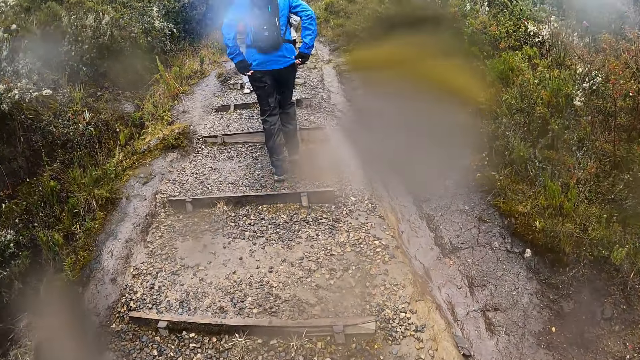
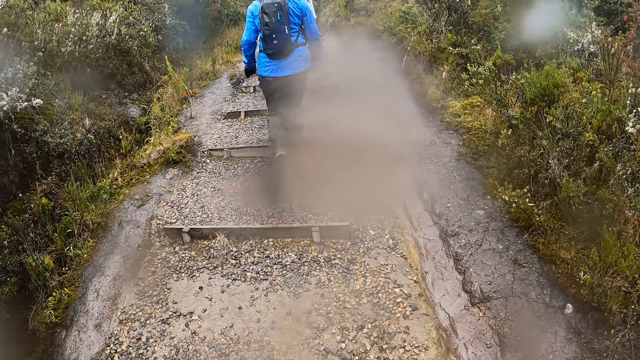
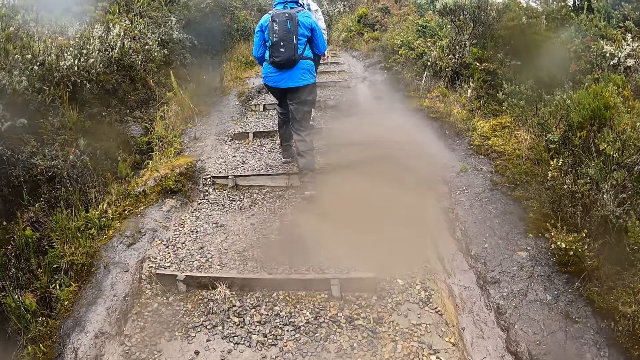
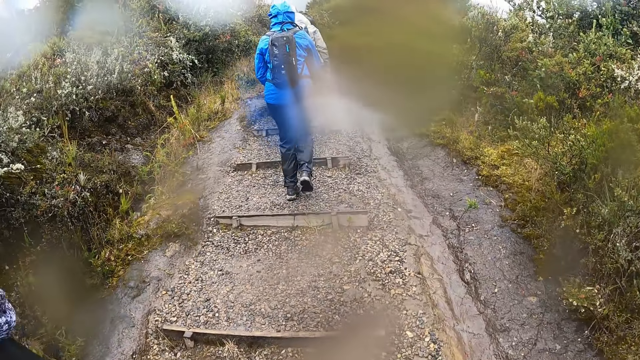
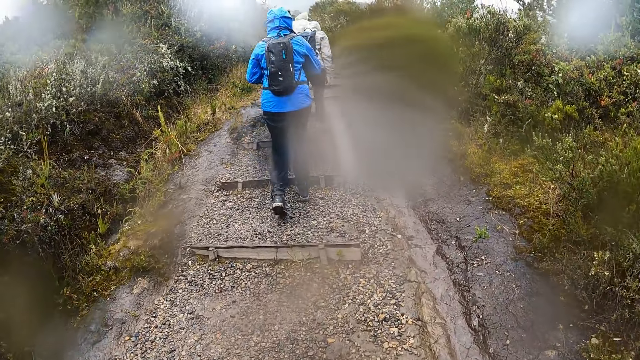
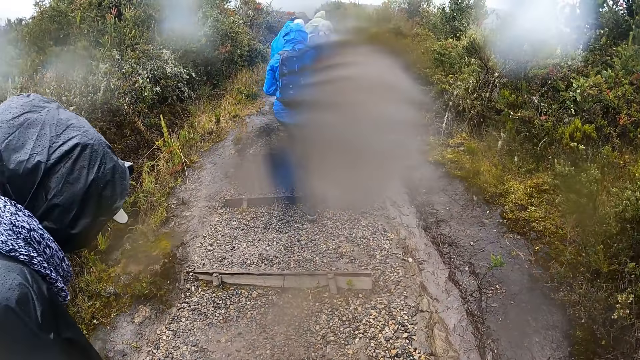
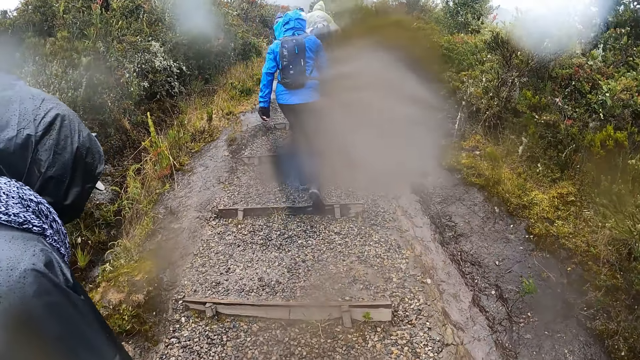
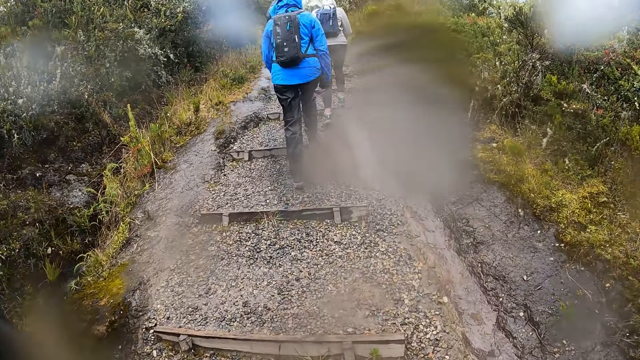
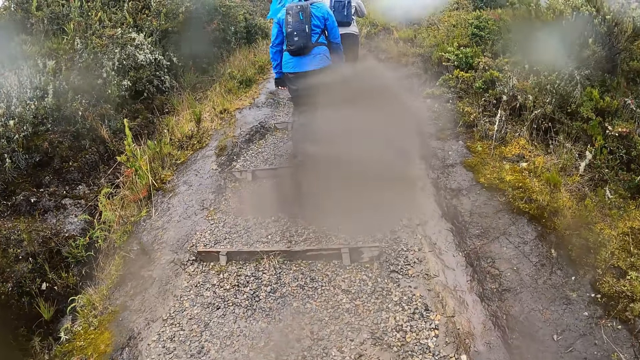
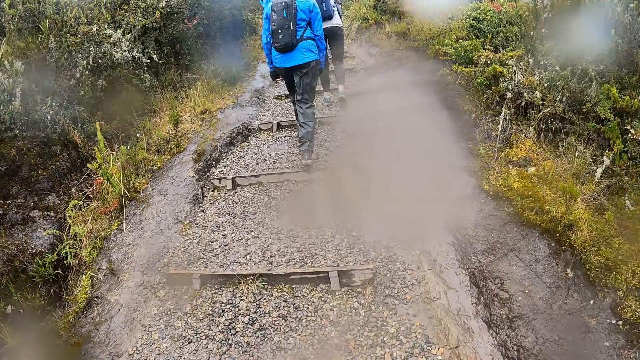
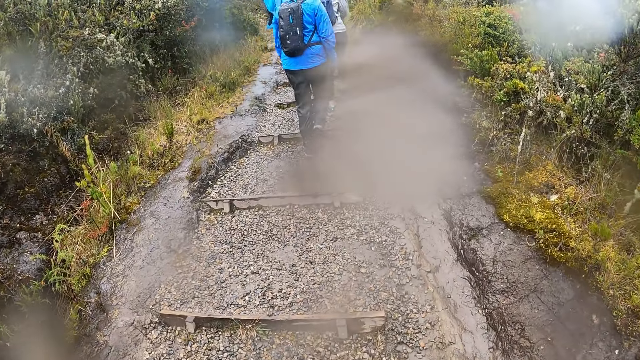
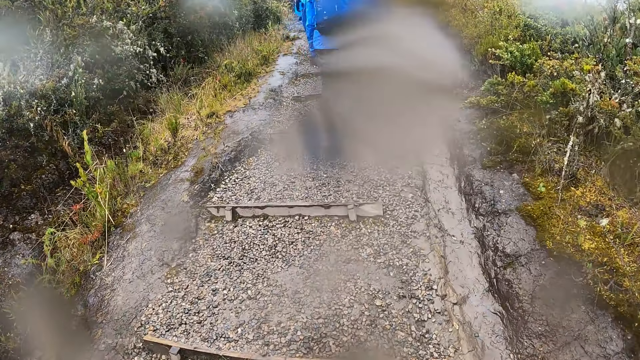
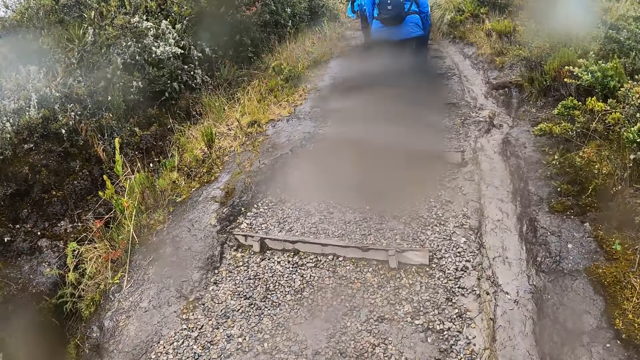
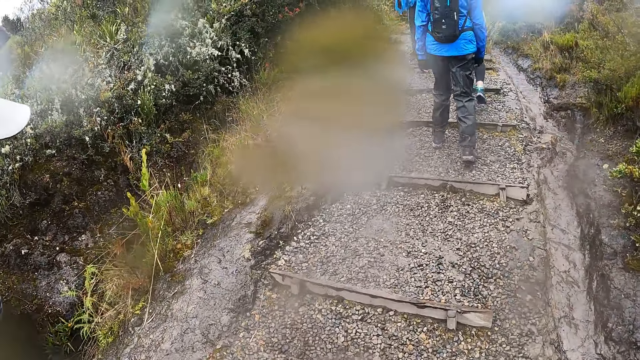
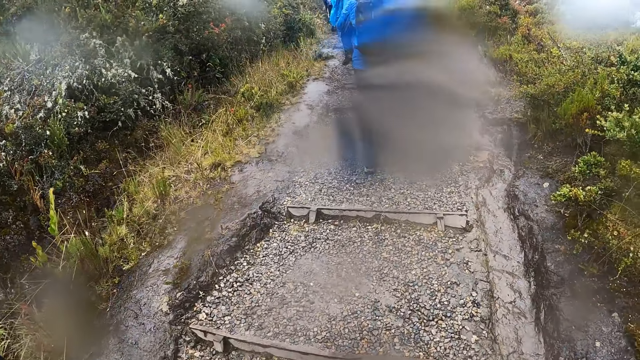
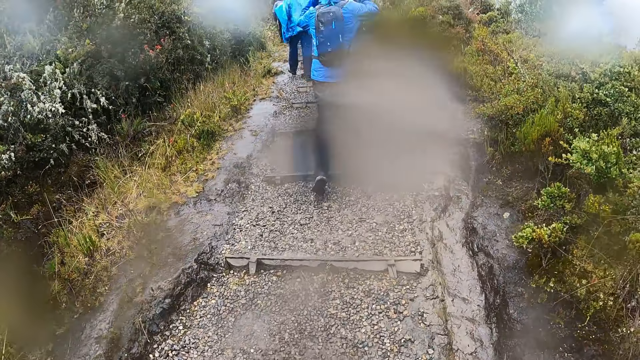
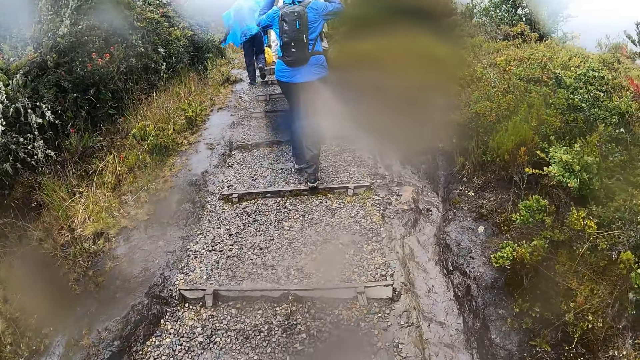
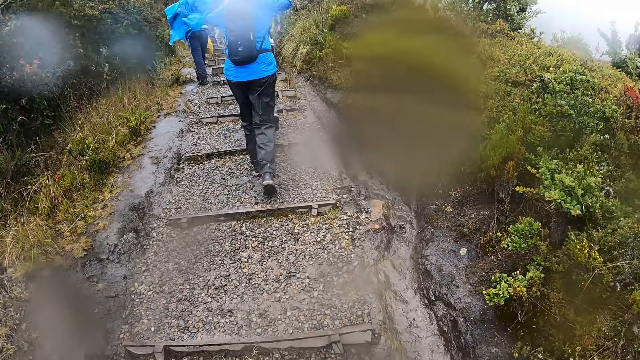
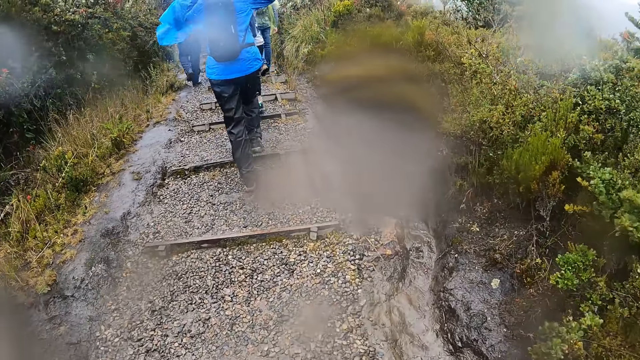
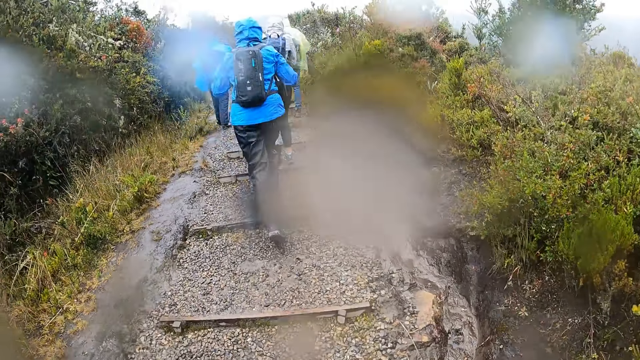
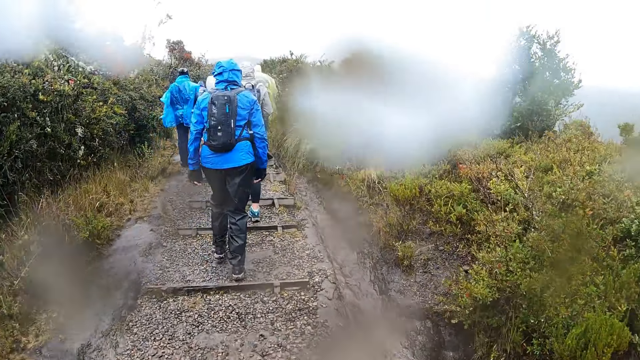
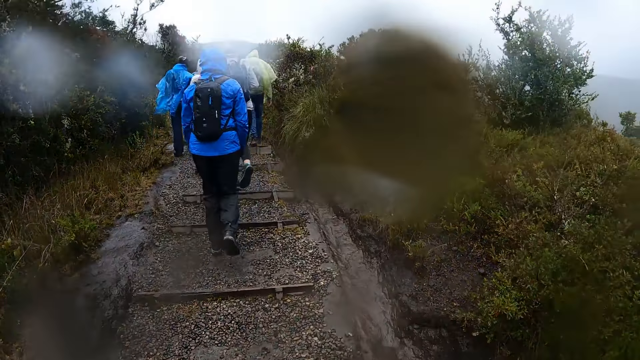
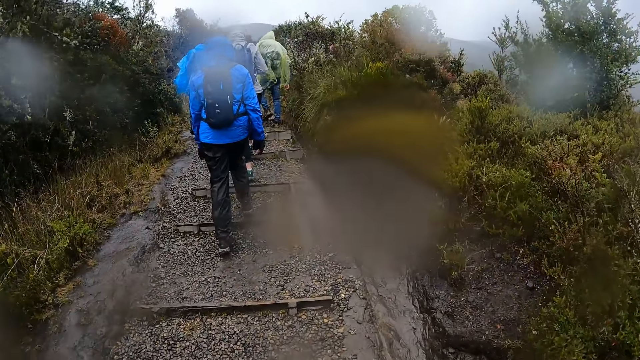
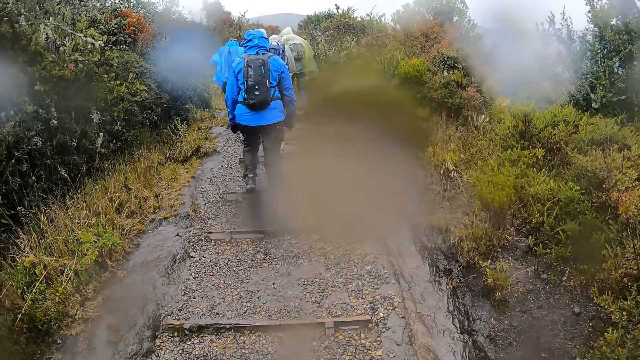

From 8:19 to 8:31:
The lady walks beside the camera wearer. She walks beside the camera wearer again.

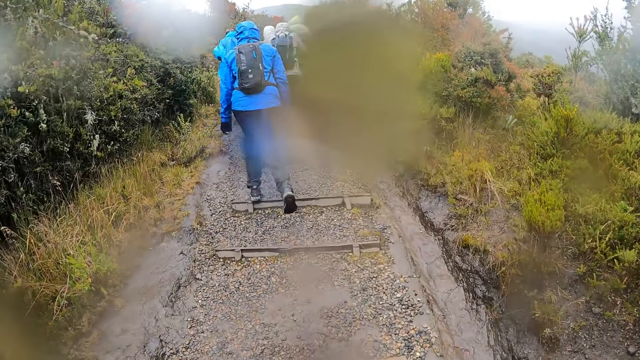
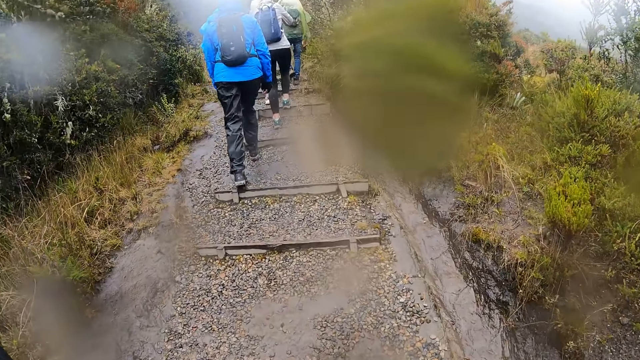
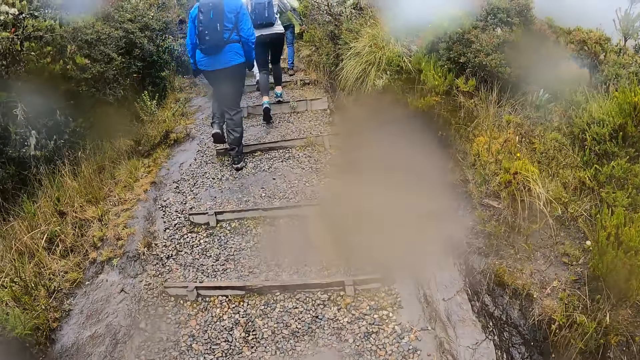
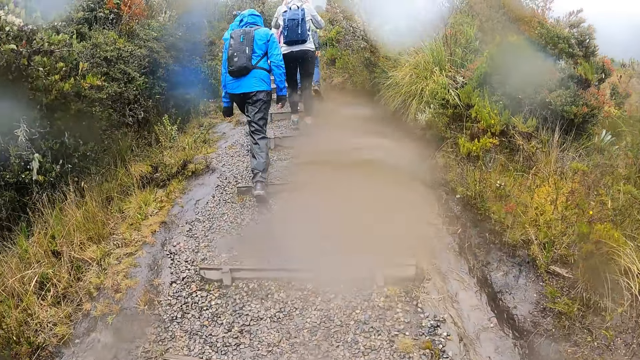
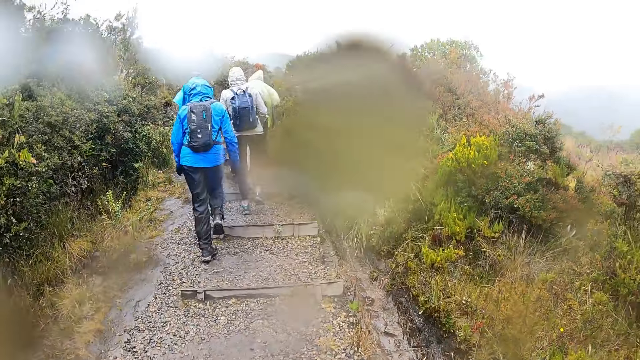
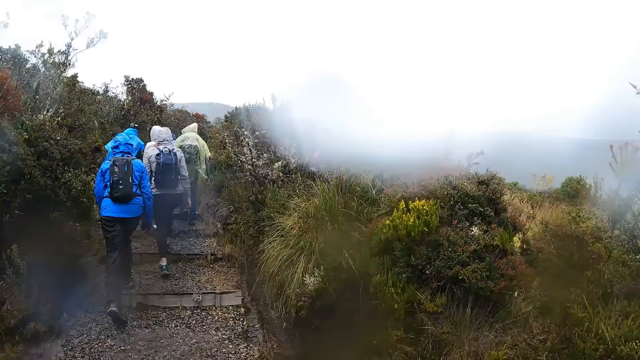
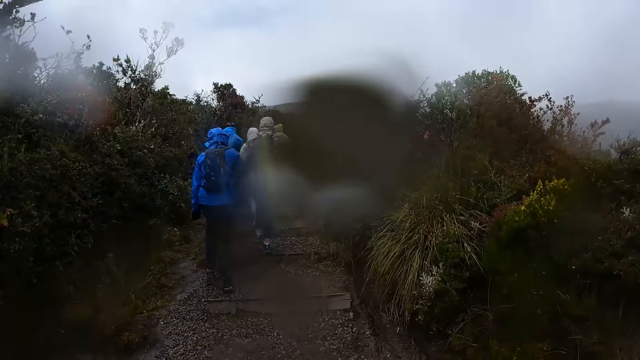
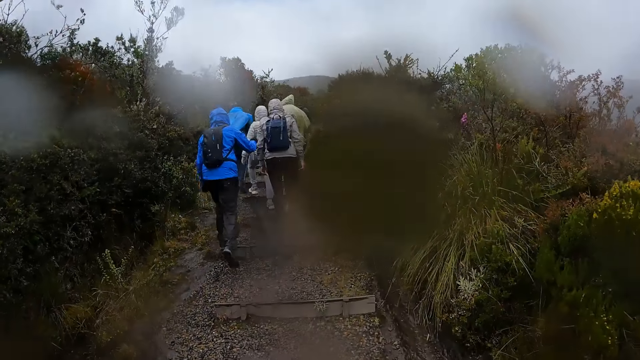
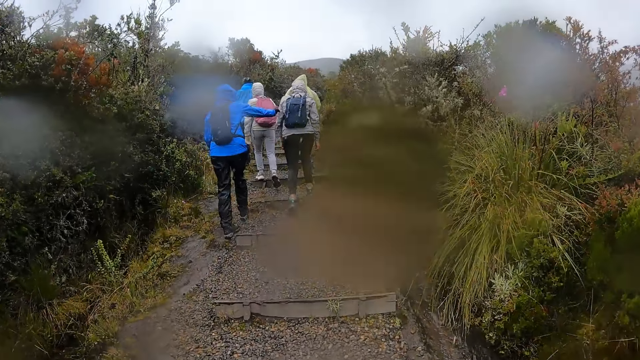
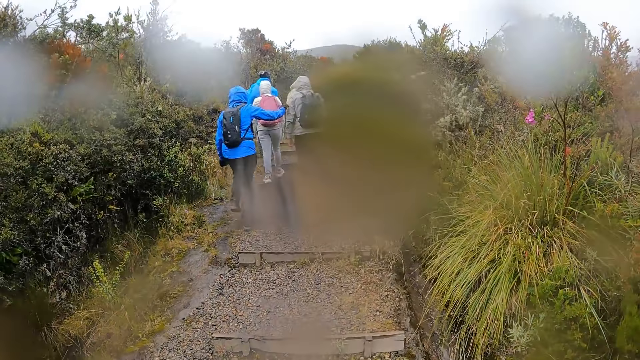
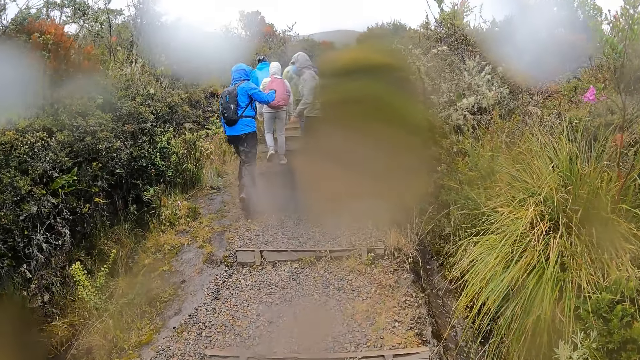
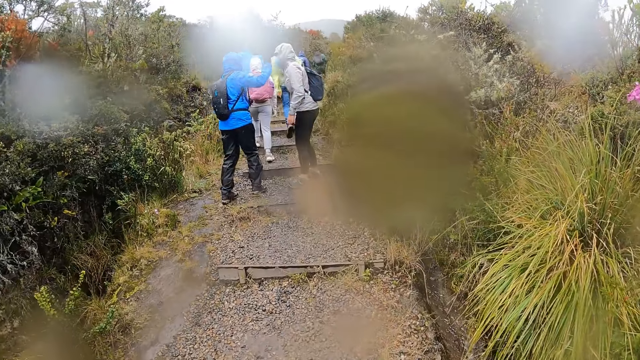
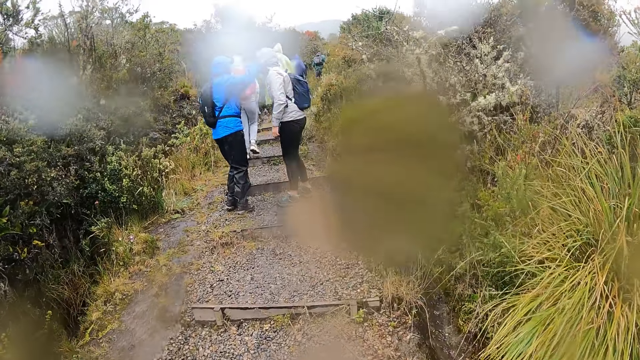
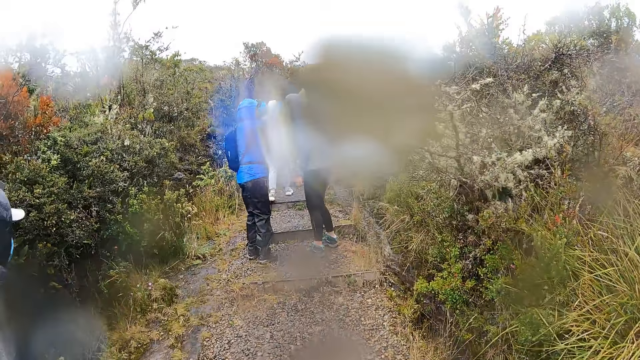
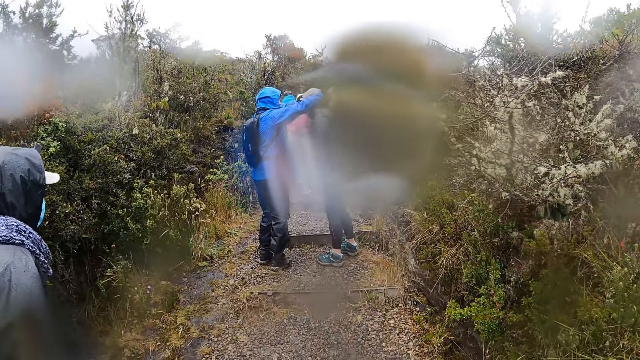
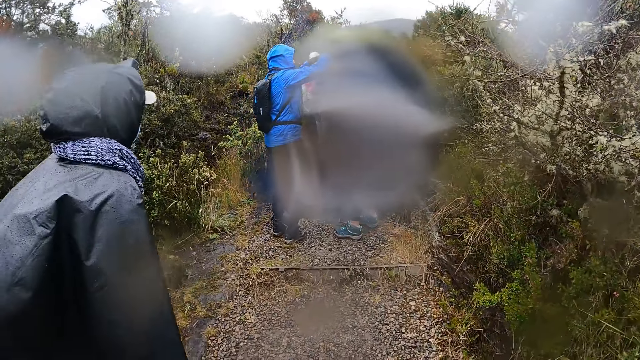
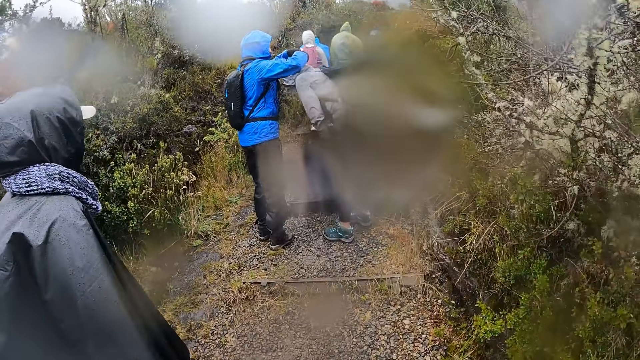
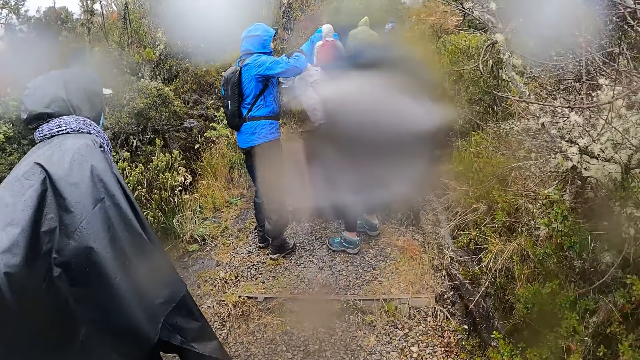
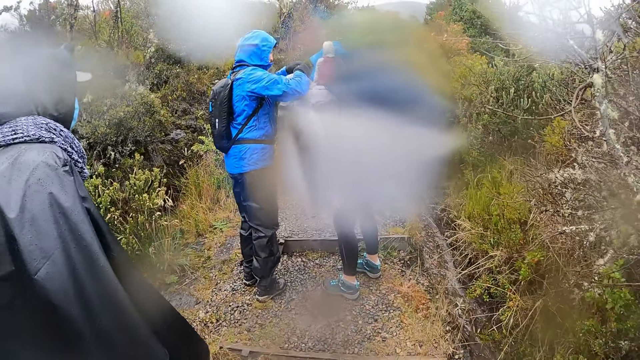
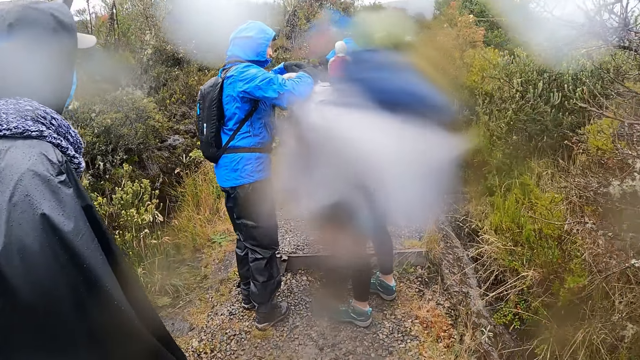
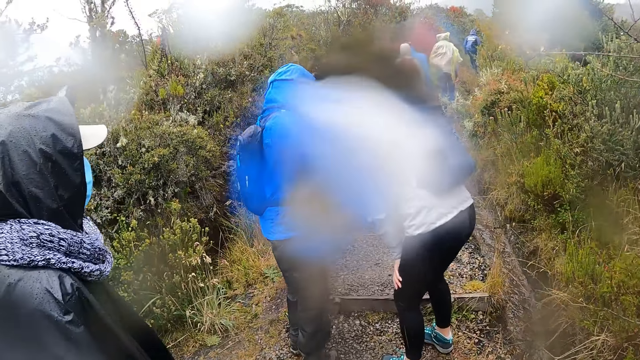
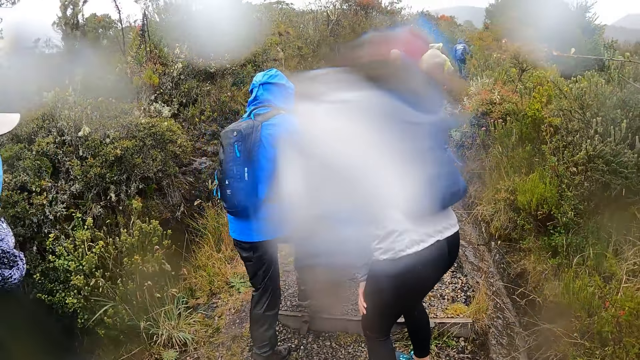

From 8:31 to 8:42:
The woman touches another woman's left hand with her right hand. The first woman adjusts the other woman's camera with her hands. The lady walks around.
